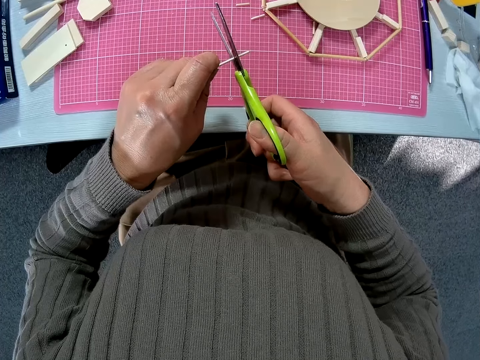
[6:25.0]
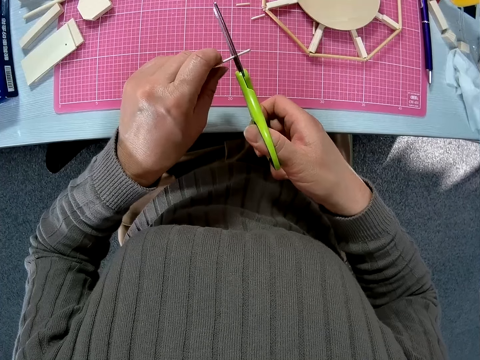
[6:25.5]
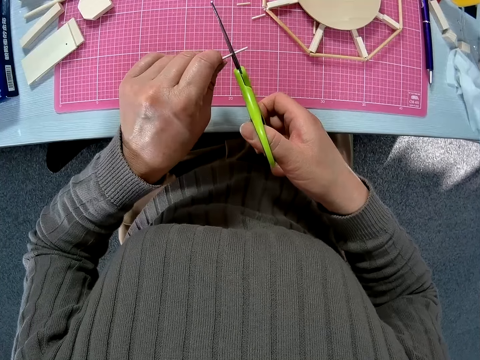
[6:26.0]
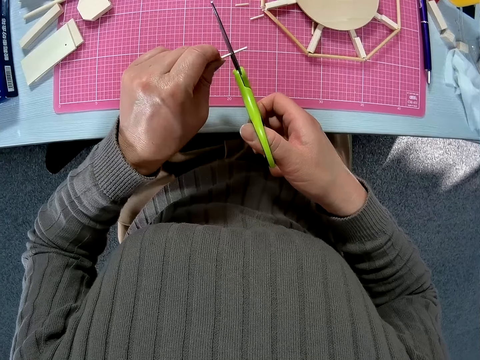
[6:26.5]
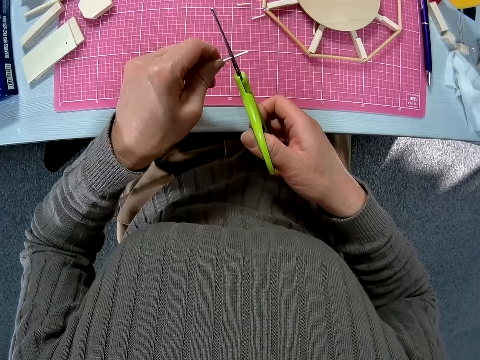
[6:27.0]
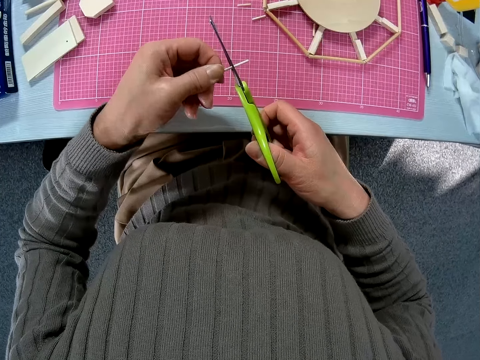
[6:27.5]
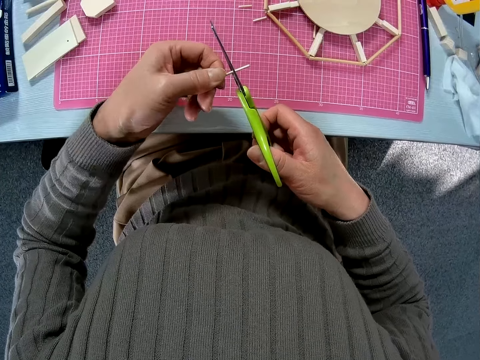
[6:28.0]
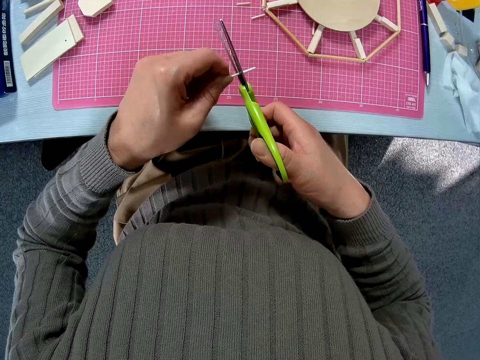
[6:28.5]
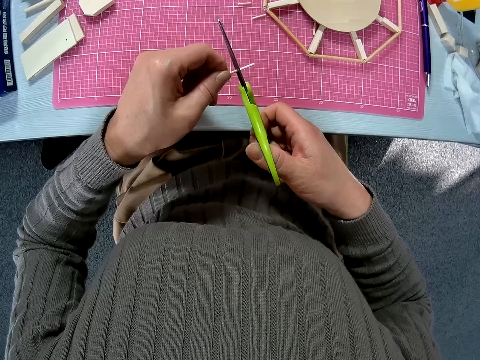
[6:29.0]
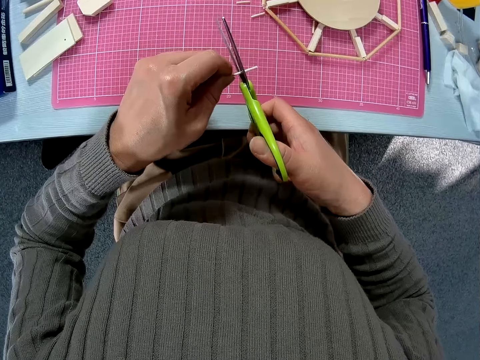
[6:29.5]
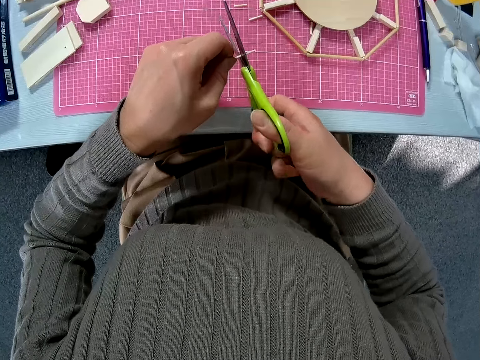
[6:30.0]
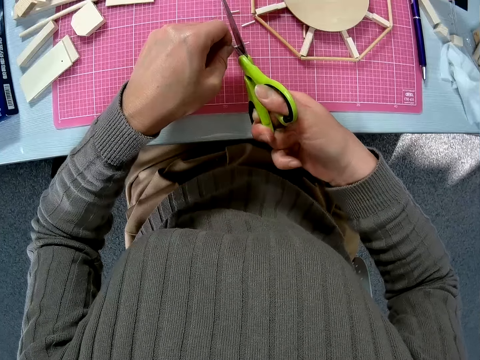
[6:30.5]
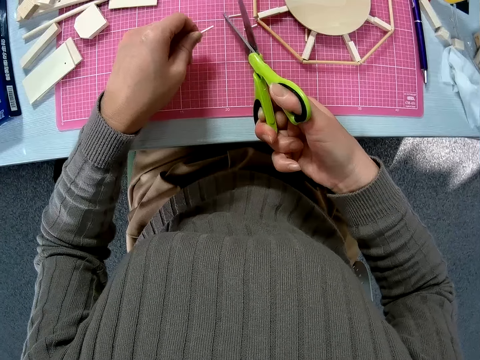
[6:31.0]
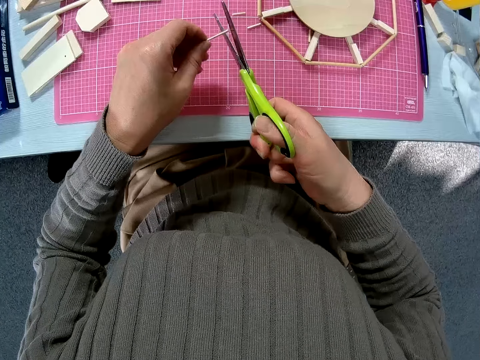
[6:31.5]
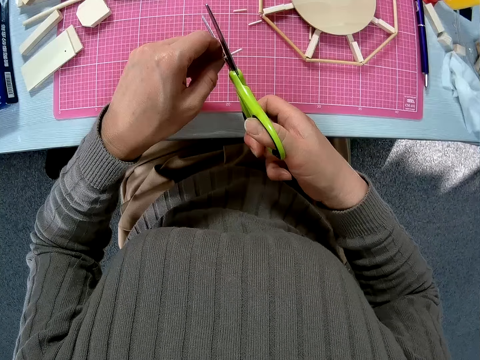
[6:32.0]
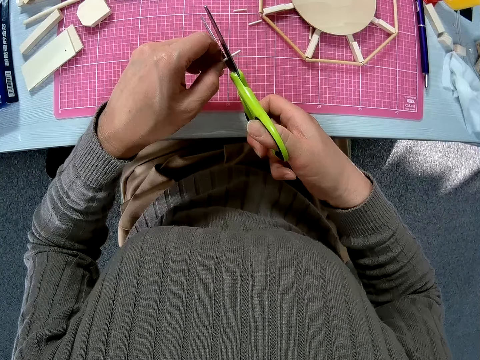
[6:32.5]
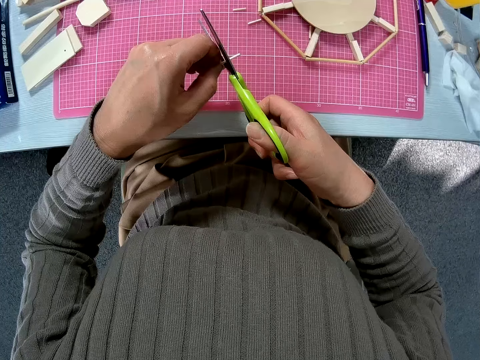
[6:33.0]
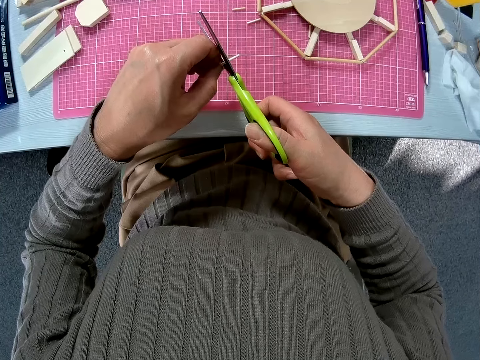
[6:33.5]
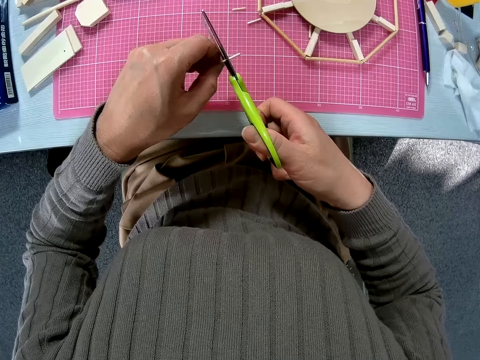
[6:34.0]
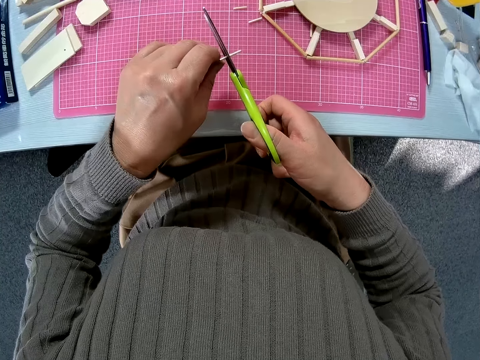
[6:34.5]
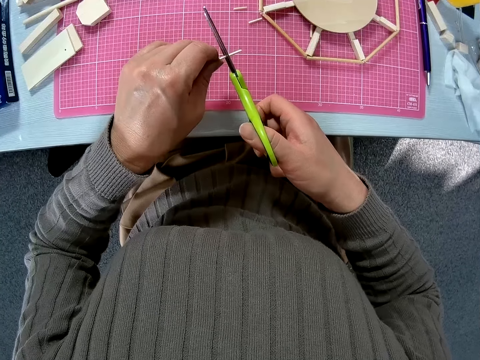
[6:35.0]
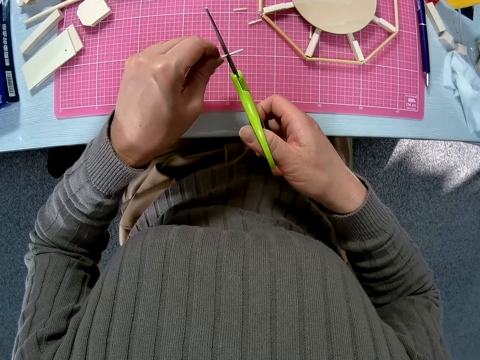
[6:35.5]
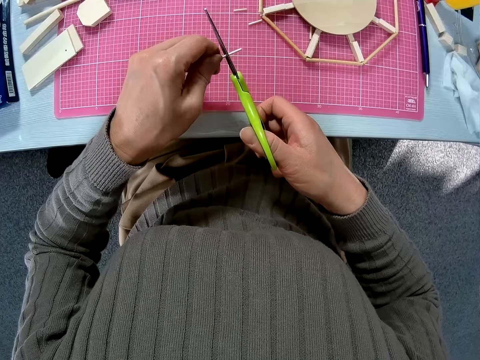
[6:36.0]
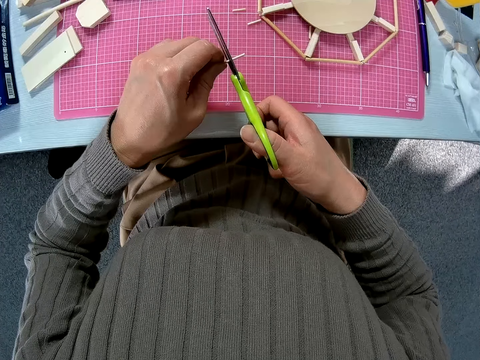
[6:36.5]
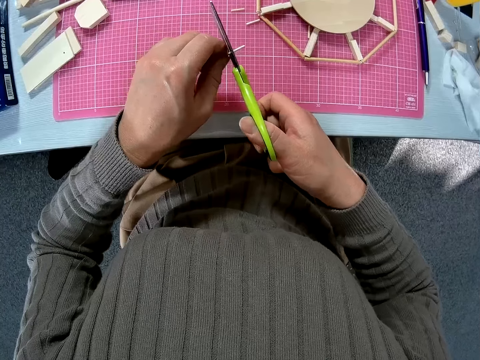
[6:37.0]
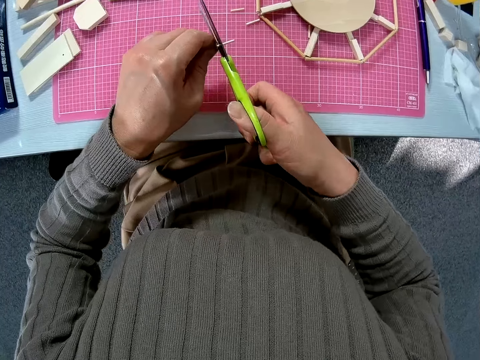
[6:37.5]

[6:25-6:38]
The camera wearer adjusts a wood rod on a scissors. They cut the wood rod with the scissors.

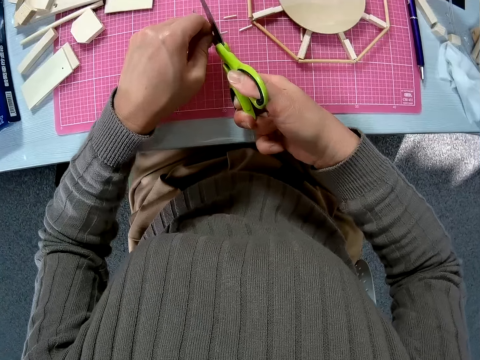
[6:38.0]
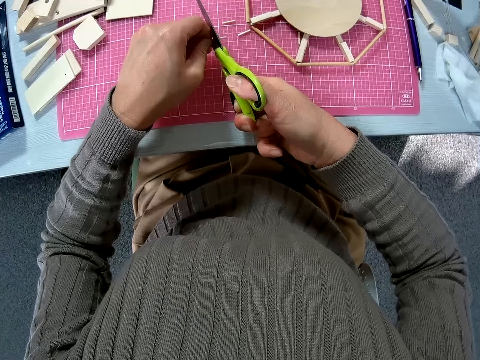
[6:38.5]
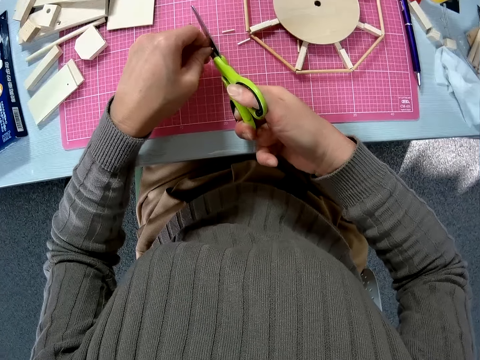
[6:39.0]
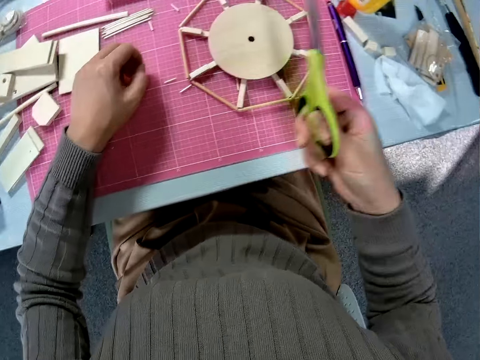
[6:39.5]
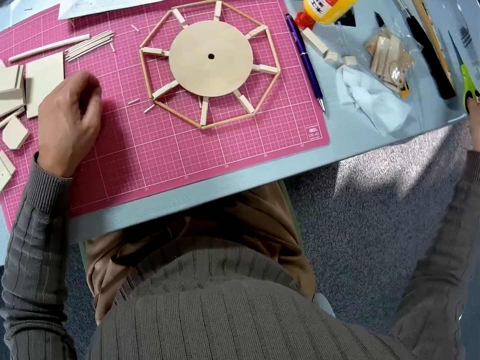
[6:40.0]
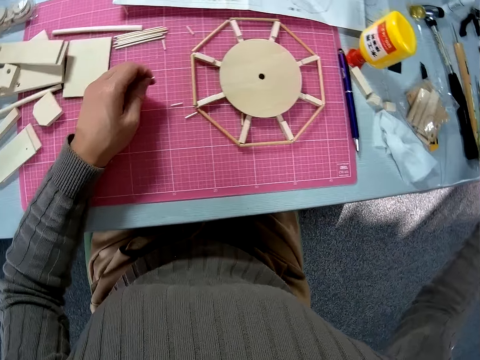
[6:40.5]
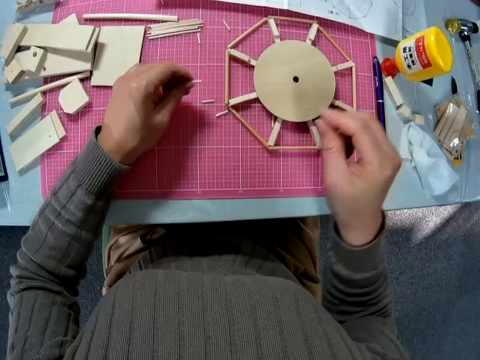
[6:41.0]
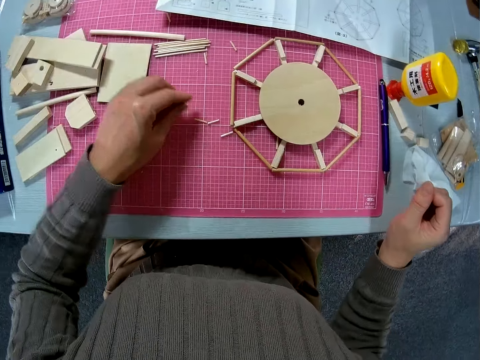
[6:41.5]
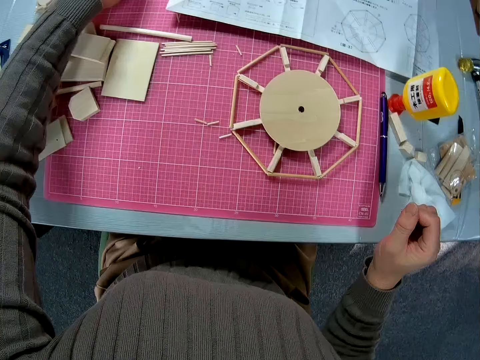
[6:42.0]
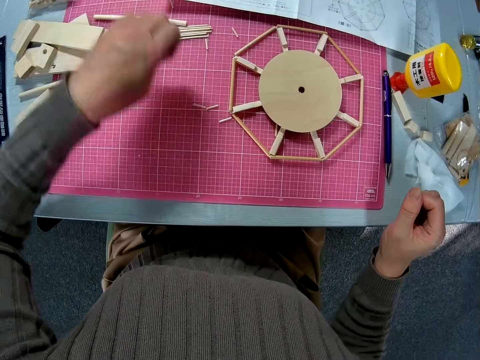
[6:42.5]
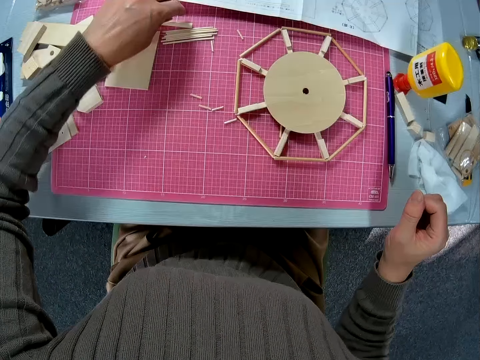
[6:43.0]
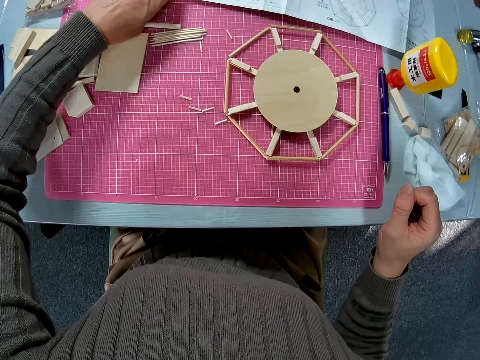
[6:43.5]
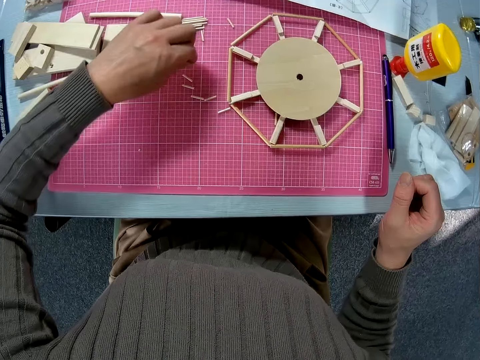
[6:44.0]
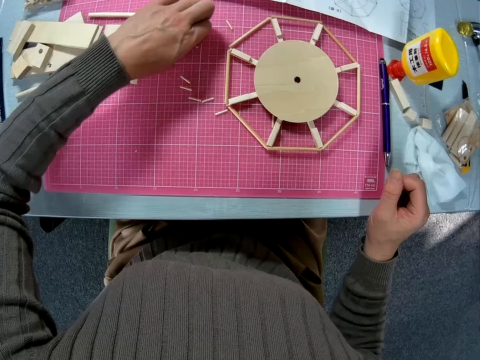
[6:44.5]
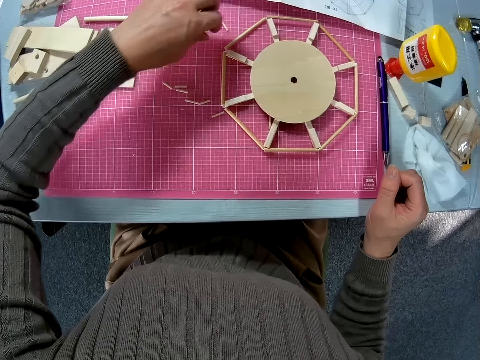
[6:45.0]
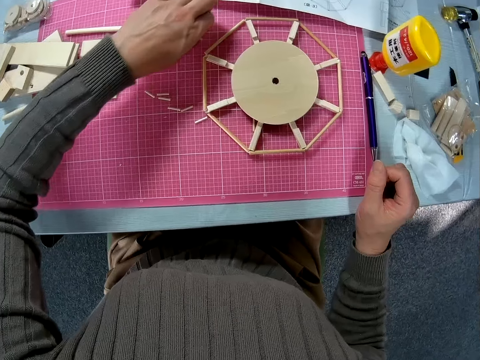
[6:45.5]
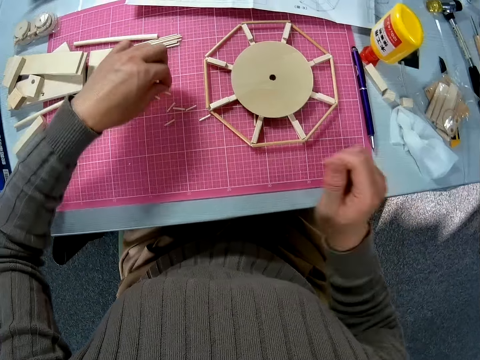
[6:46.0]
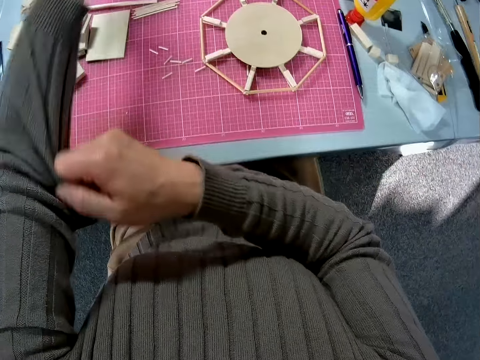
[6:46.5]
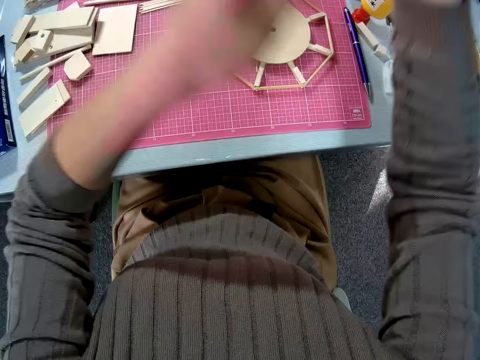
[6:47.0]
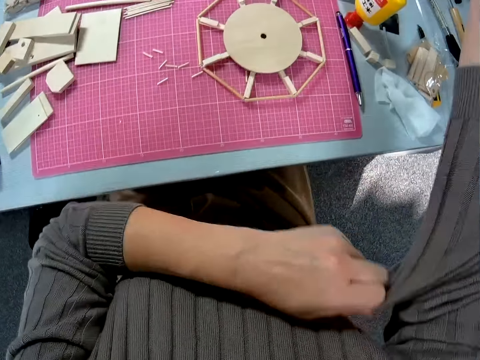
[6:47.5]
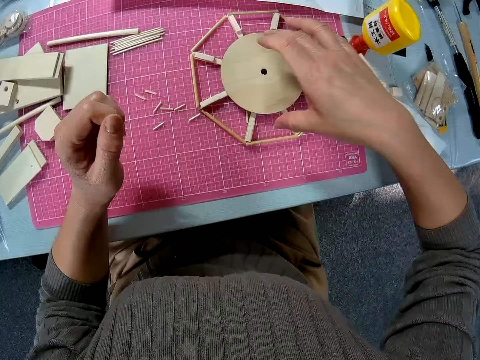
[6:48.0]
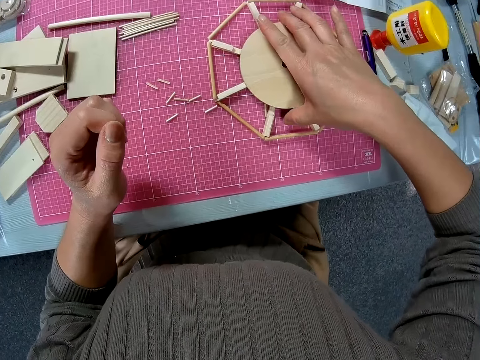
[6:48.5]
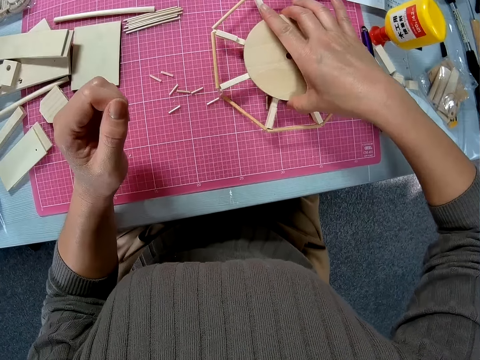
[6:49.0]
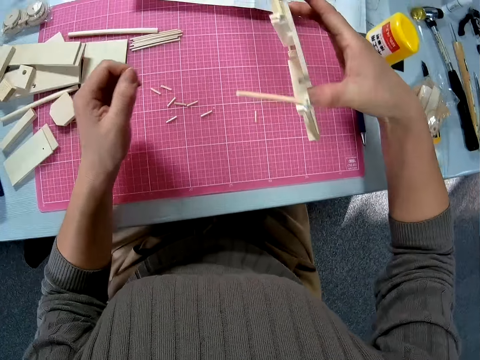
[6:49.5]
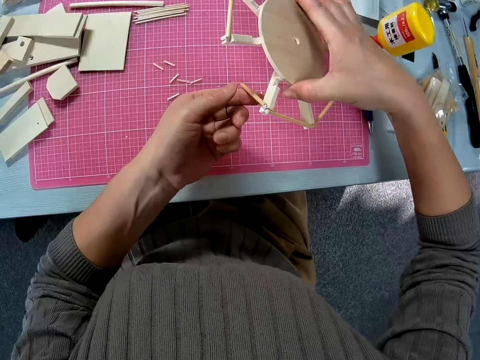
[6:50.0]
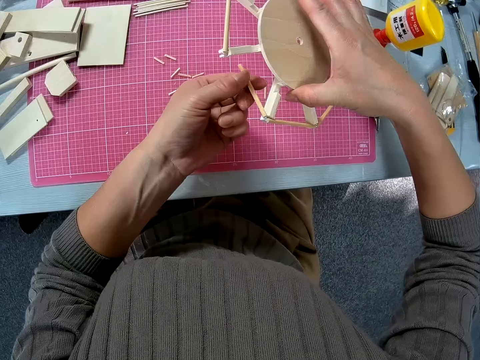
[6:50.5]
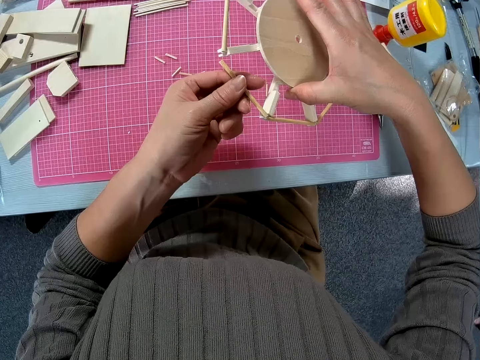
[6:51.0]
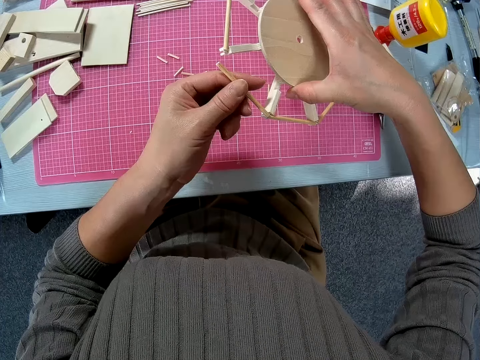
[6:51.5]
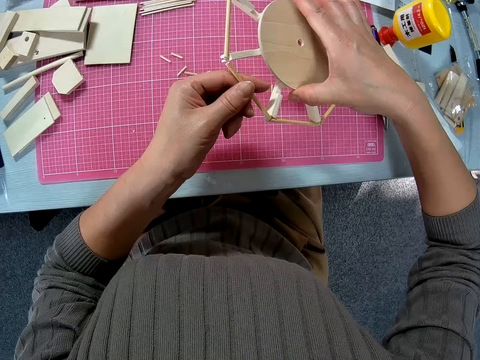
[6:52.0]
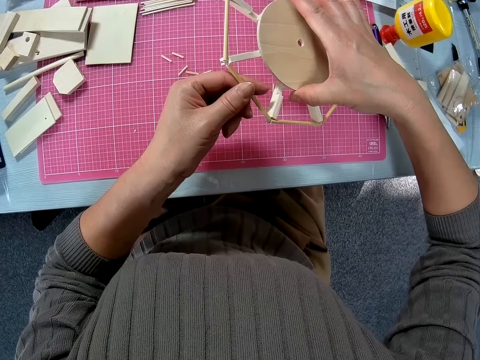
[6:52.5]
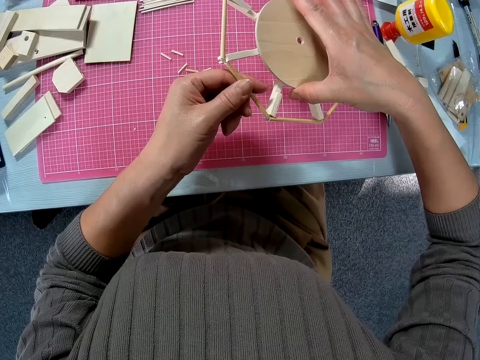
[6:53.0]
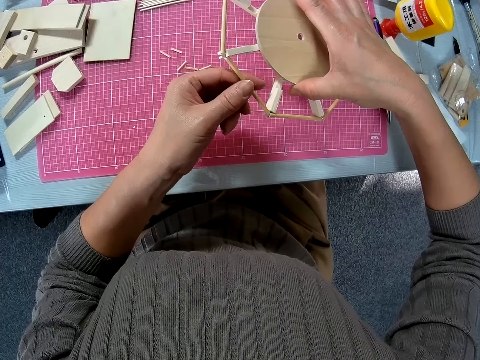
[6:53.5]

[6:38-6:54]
The camera wearer puts down a wood rod on a table. She drops the scissors. She puts down the wood rod on a cutting mat and picks up the wood rod from the cutting mat. She gathers all the short wood pieces on the board. She puts down the wood rod on the cutting mat and moves the wood rod on the cutting mat. She adjusts her sleeves. She folds a sweater with a hand. She picks up a wood pet model or circular wood piece from the cutting mat. She reattaches a wood piece on the circular wood piece. She adjusts the wood rod on the wood pet model with a hand. A man walks around a room.
